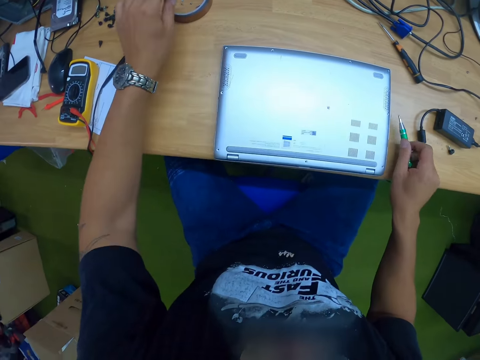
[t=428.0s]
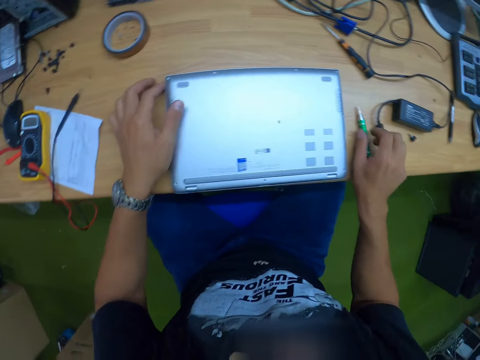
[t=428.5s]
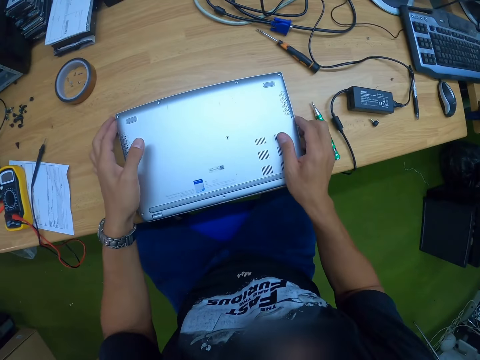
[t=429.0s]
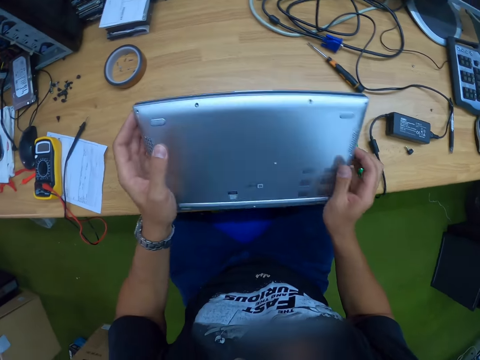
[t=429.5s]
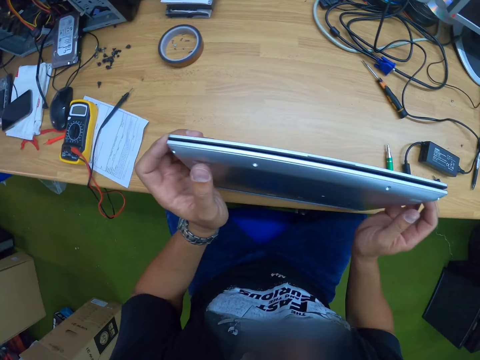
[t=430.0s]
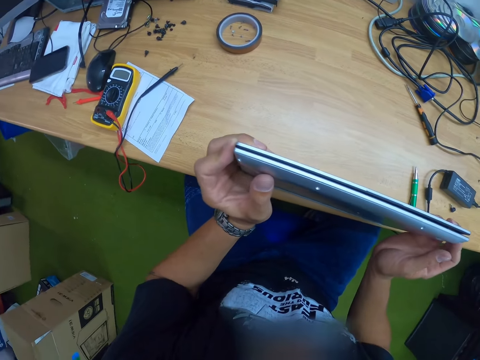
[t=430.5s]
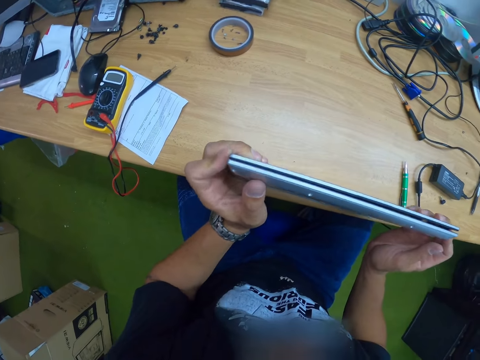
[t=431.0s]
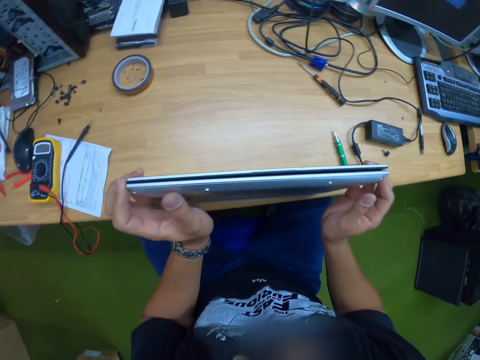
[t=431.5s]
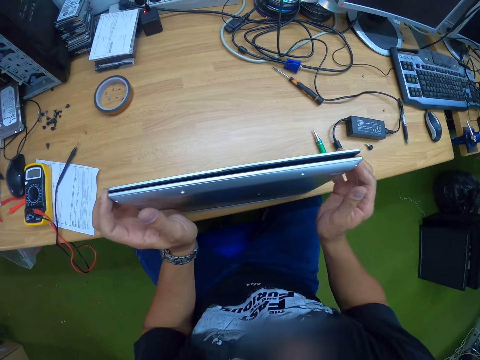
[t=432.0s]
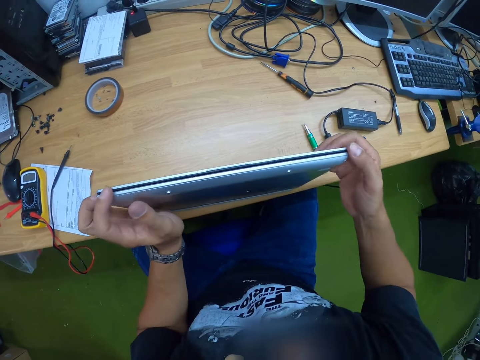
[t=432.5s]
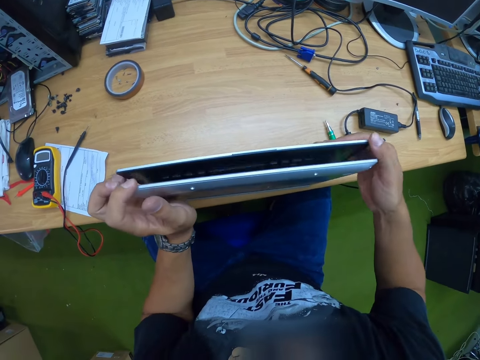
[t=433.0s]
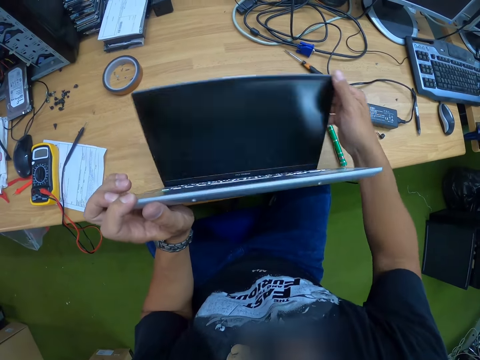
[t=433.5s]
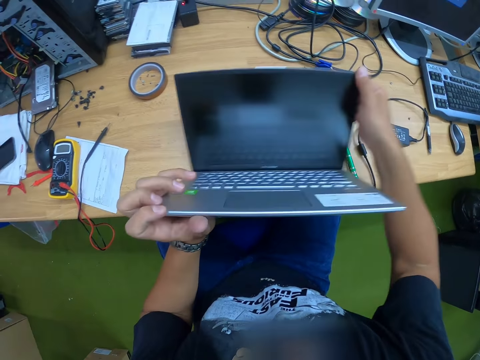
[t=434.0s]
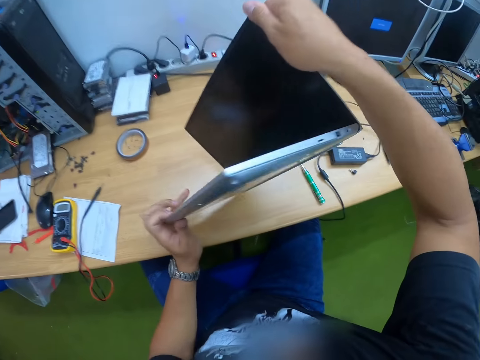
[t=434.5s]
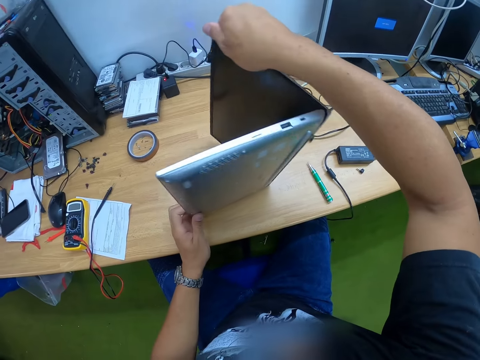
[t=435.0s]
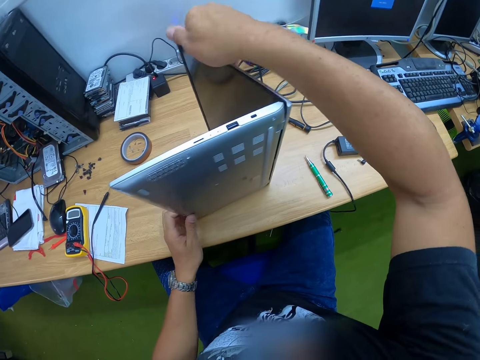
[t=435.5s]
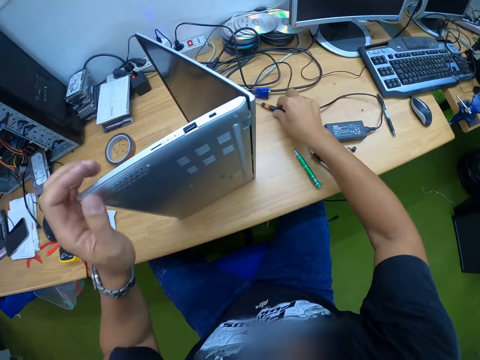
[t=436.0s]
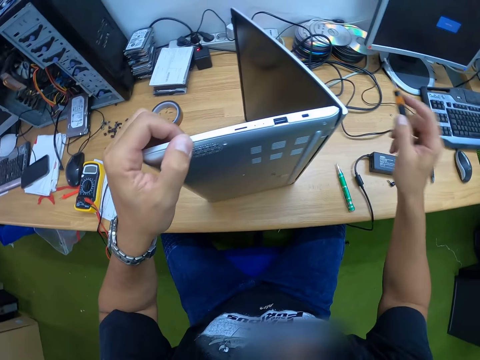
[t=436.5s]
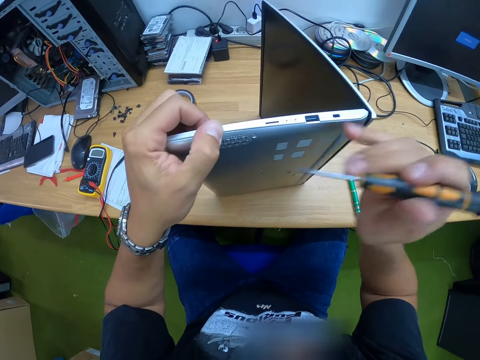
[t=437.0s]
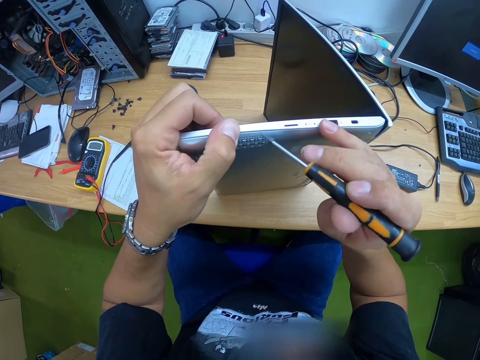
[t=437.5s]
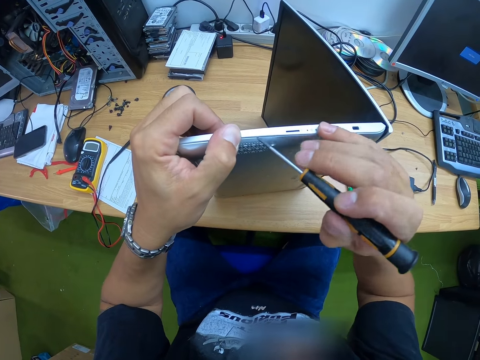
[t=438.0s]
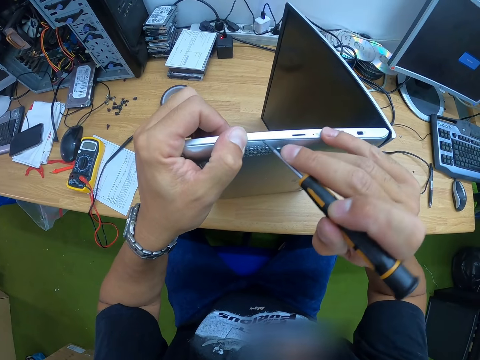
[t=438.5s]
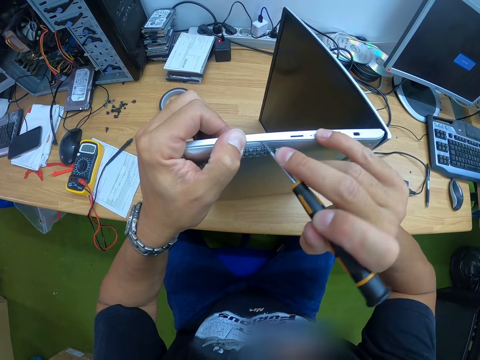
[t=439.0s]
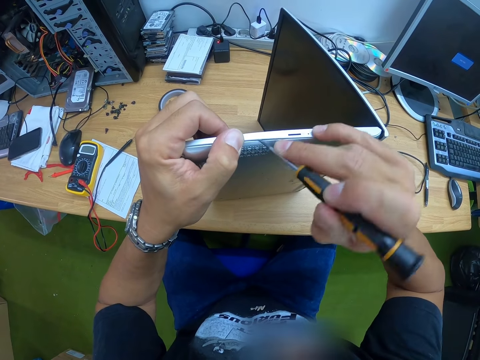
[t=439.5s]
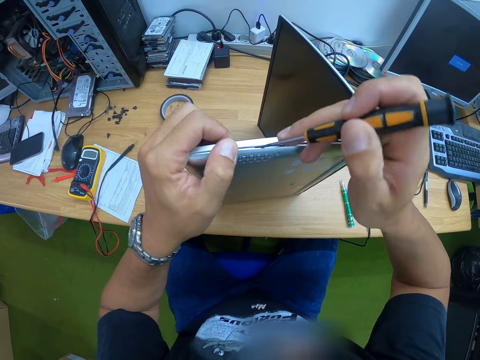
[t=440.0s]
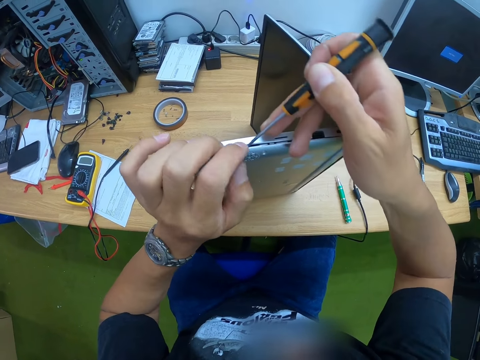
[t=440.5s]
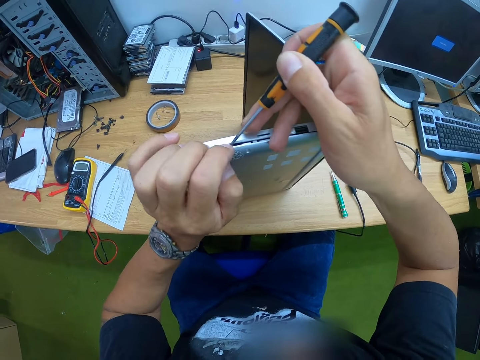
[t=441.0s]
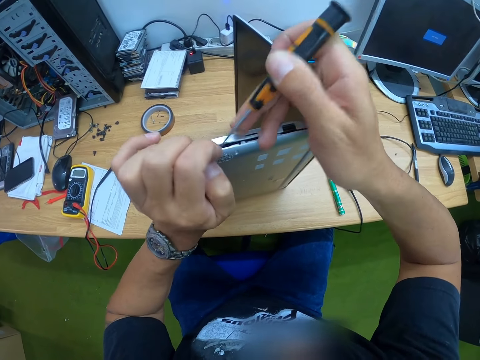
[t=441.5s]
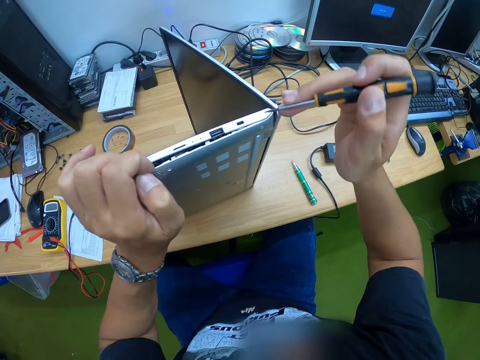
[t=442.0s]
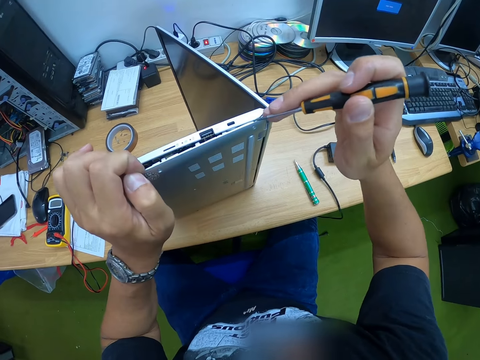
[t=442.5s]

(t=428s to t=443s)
The camera wearer drops the screw nail in a sellotape. He drops the precision screwdriver on the desk with his right hand. He lifts the laptop with both his hands. He flips the laptop. He opens the laptop lid on the desk with his right hand. He turns over the laptop on the desk with both his hands. He picks the screwdriver from the desk with his right hand. He opens a part of the body of the laptop with the screwdriver in his right hand.

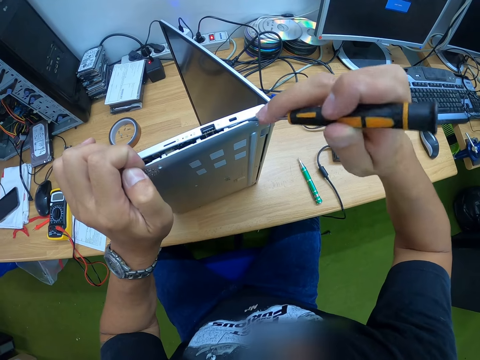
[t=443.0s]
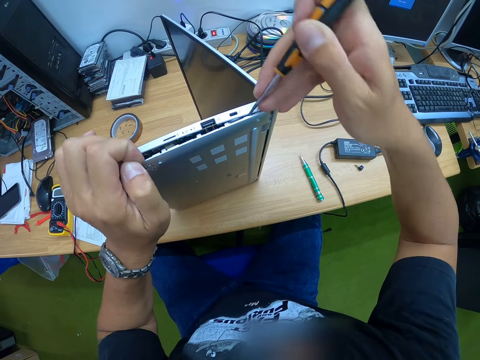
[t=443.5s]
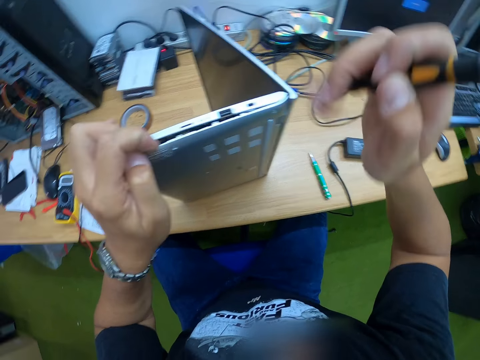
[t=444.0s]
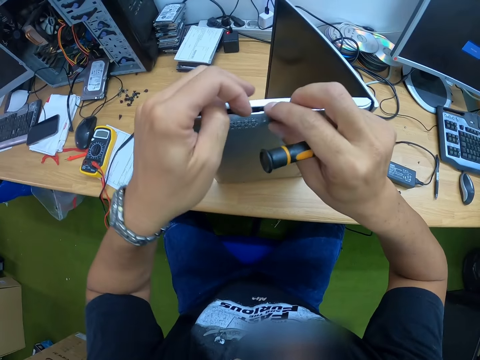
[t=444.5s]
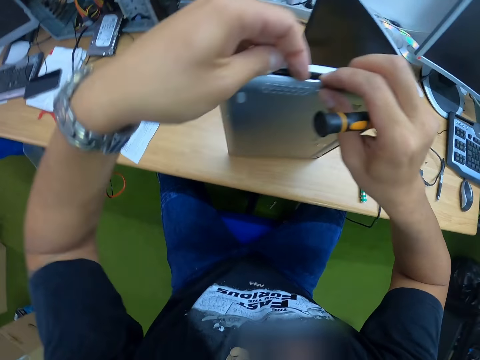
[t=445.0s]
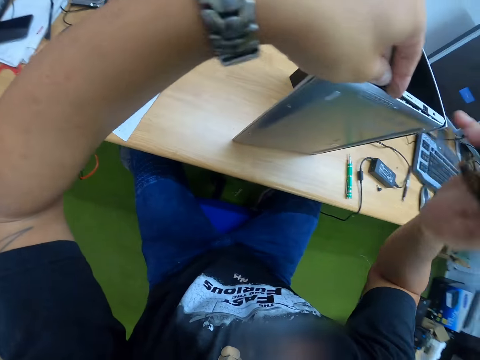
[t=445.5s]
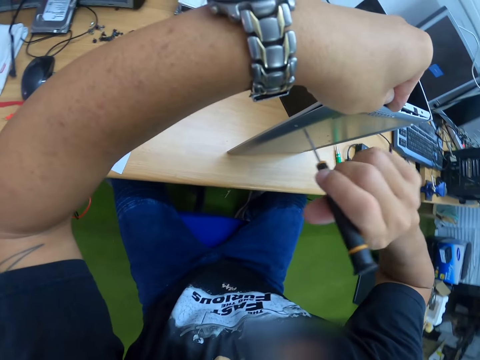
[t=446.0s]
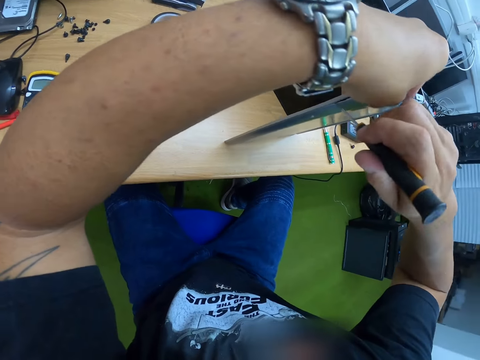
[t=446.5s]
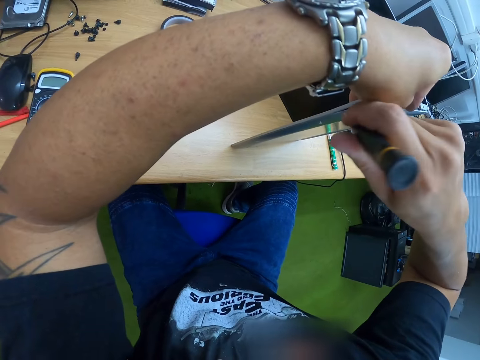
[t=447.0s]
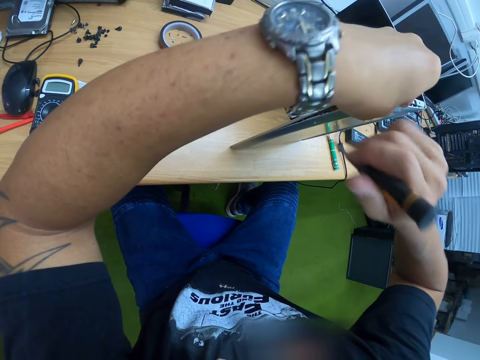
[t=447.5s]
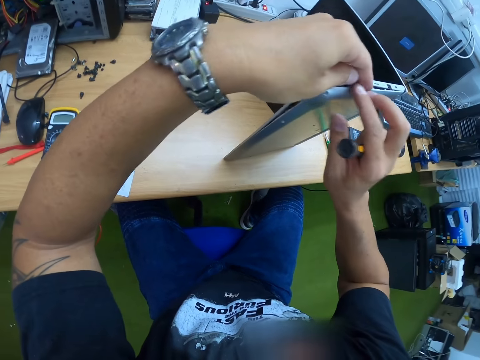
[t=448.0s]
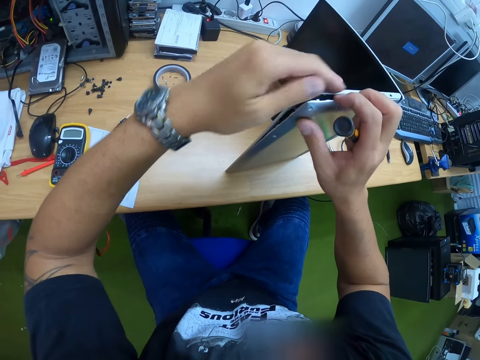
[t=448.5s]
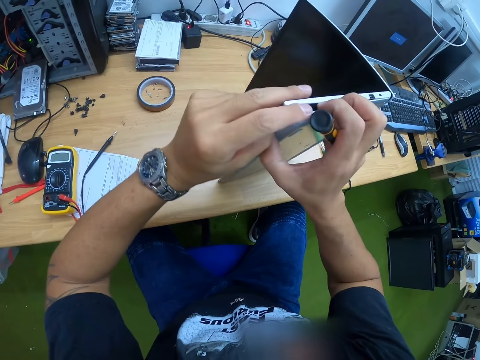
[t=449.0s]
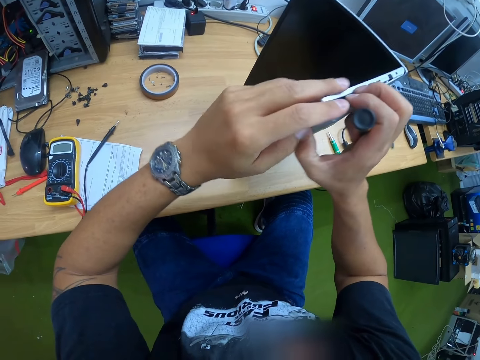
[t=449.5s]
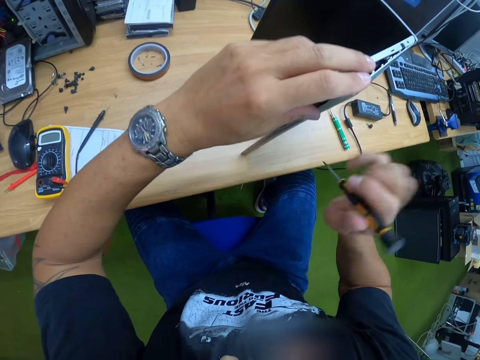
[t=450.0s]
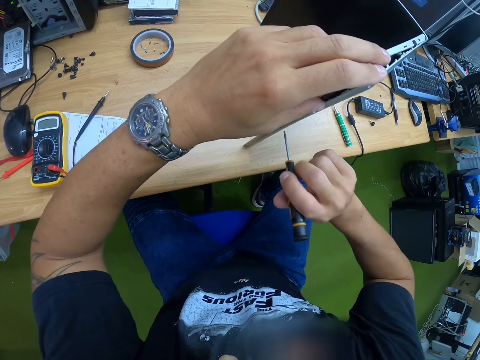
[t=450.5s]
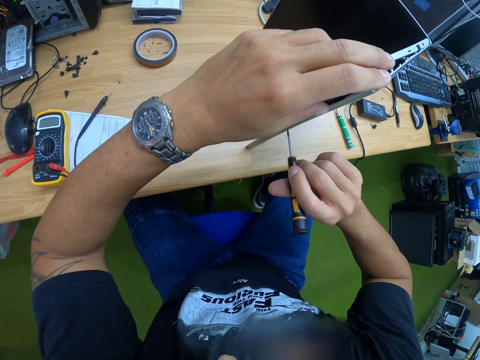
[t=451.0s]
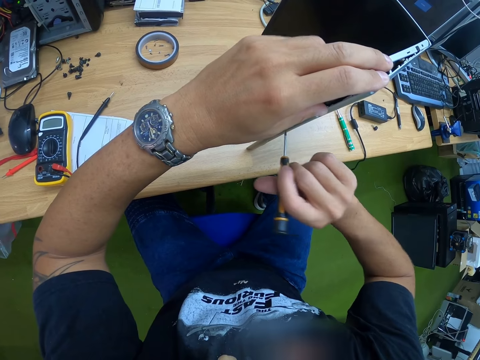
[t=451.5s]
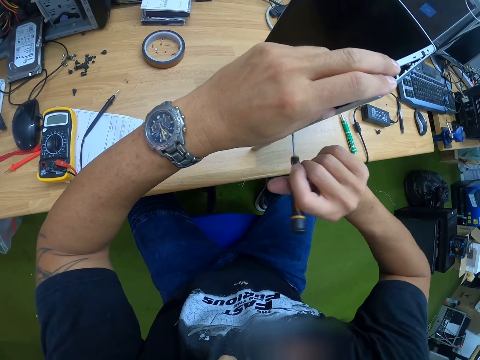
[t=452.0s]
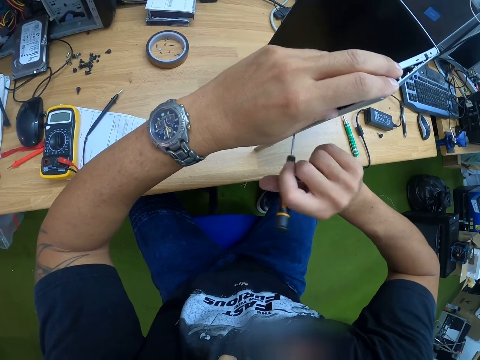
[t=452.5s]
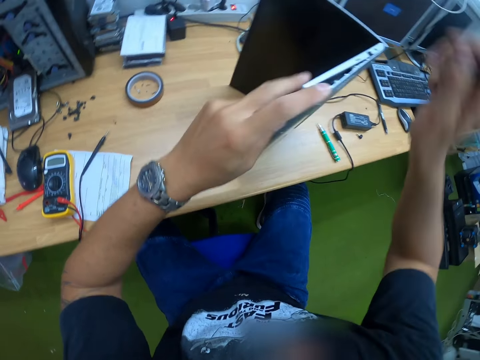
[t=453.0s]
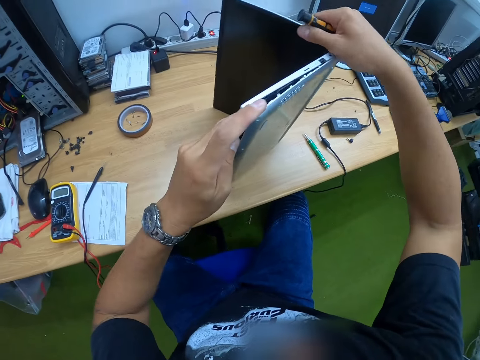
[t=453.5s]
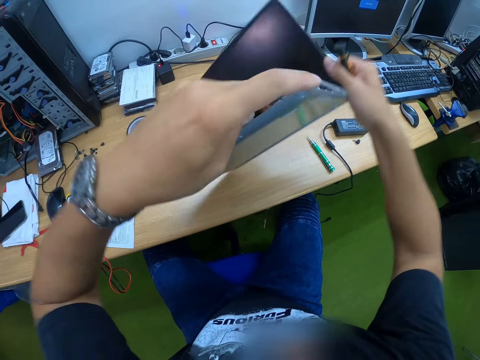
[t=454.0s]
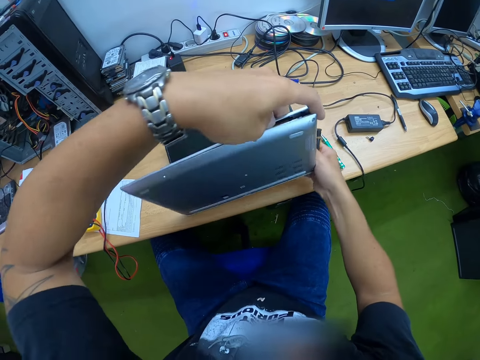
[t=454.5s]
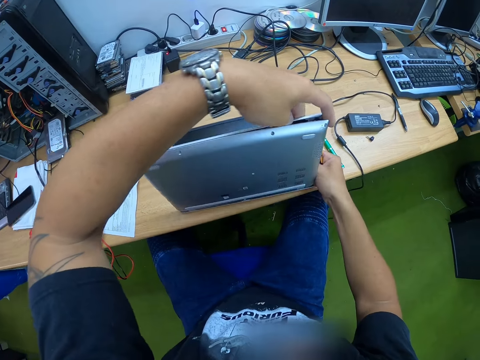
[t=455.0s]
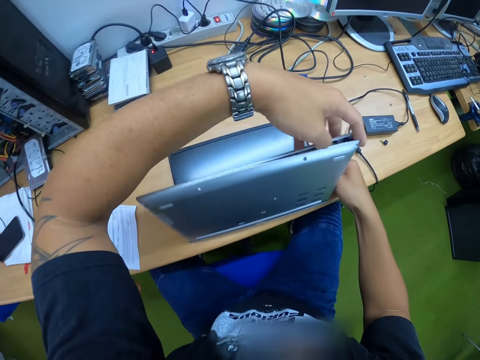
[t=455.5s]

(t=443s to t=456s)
The camera wearer turns over the laptop on the desk with both his hands.
